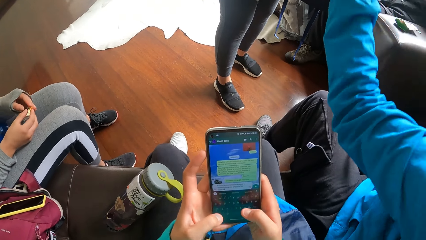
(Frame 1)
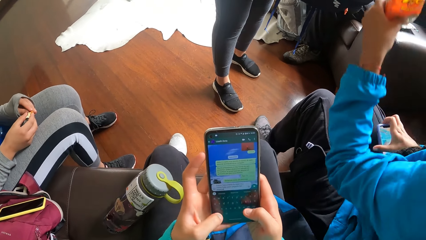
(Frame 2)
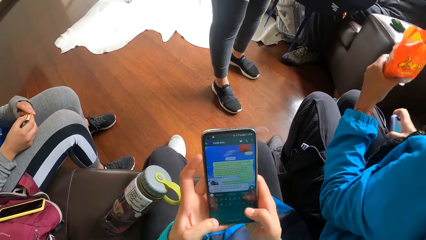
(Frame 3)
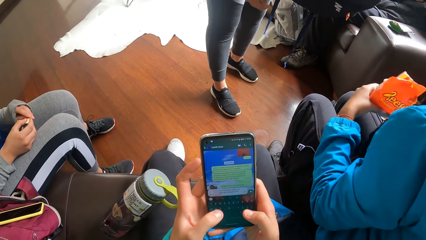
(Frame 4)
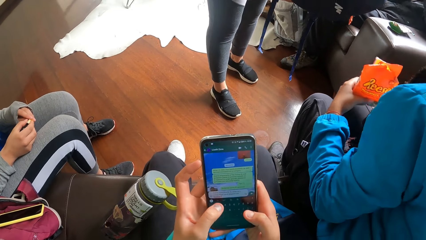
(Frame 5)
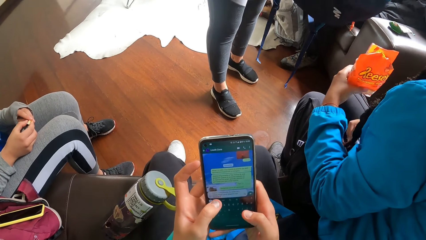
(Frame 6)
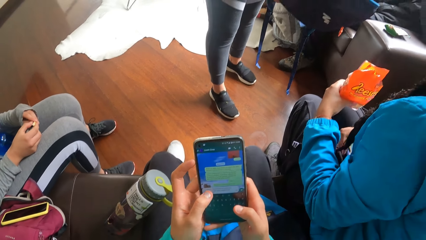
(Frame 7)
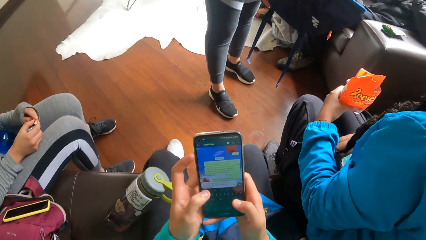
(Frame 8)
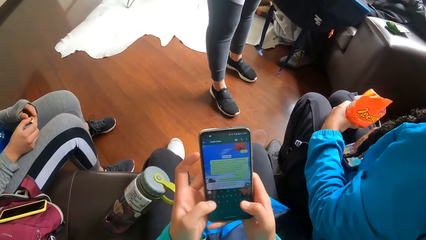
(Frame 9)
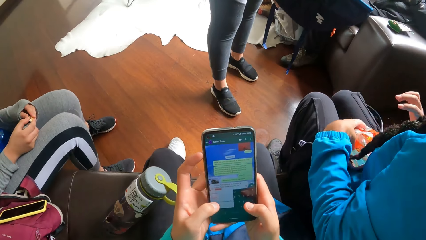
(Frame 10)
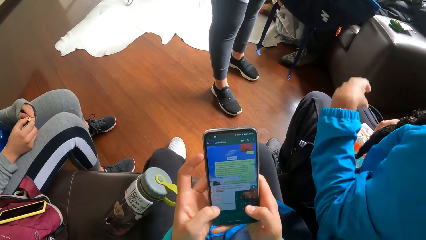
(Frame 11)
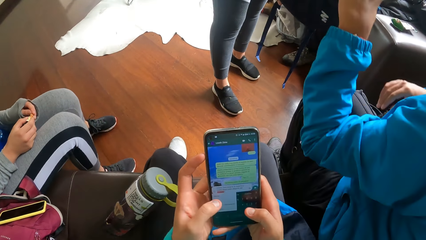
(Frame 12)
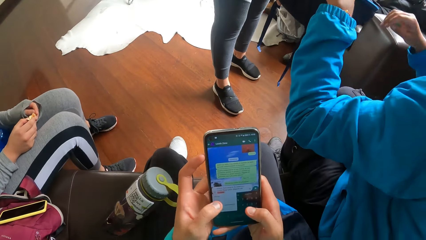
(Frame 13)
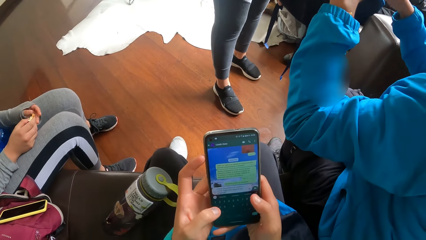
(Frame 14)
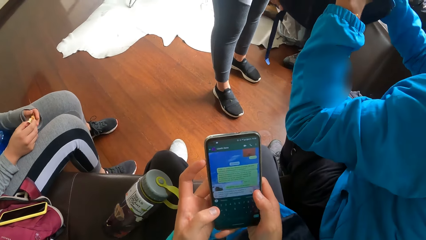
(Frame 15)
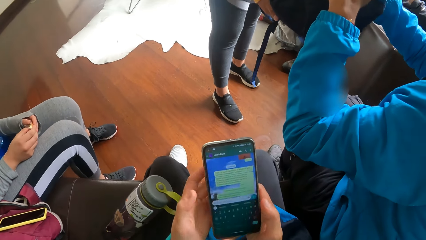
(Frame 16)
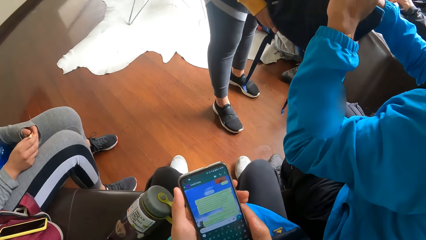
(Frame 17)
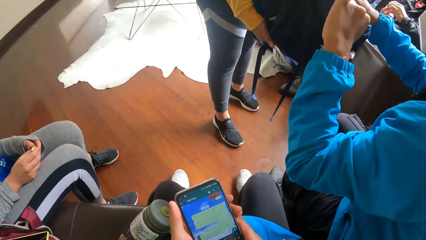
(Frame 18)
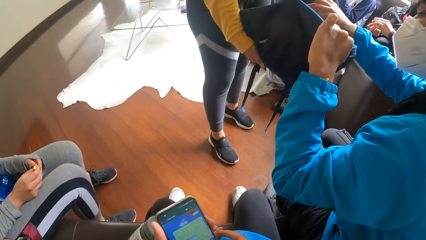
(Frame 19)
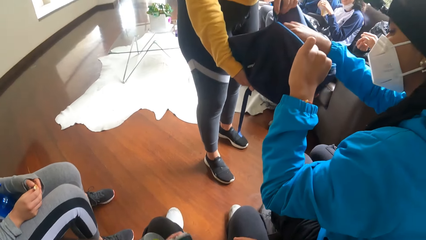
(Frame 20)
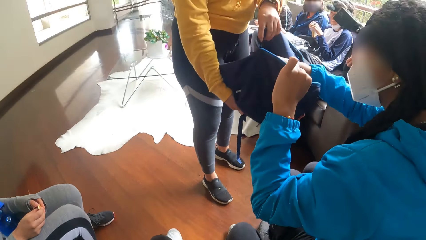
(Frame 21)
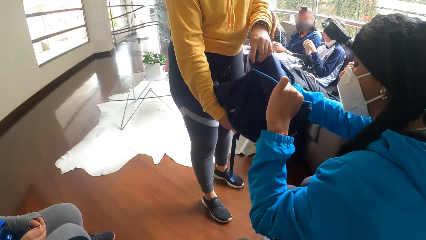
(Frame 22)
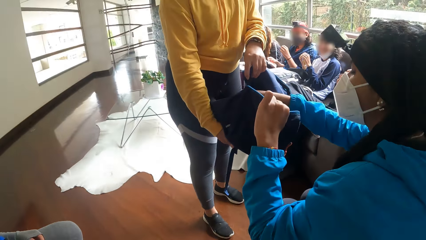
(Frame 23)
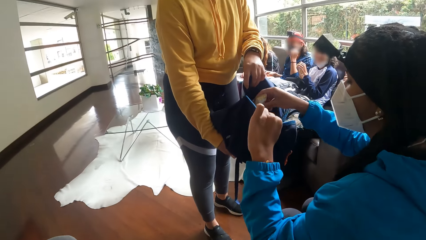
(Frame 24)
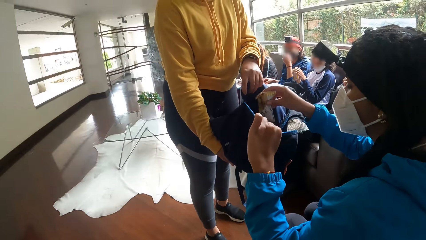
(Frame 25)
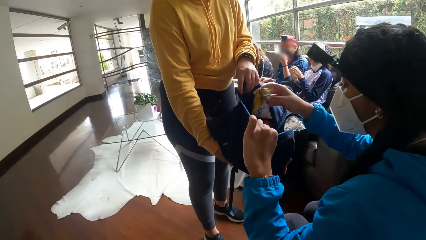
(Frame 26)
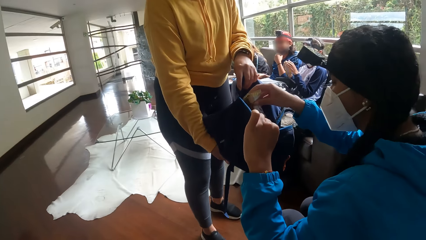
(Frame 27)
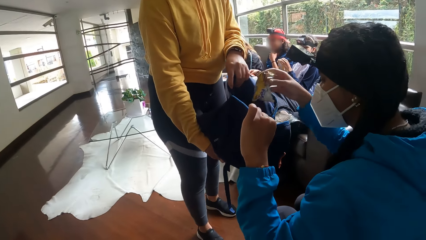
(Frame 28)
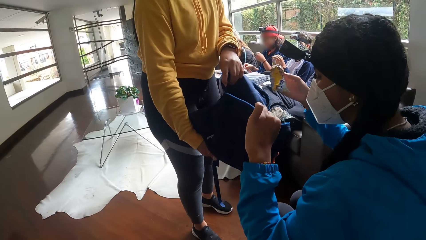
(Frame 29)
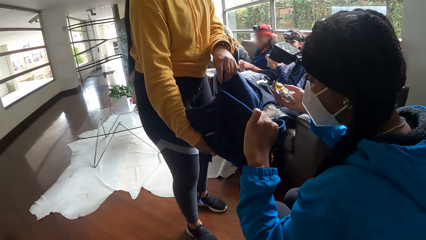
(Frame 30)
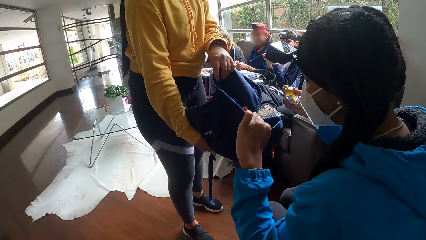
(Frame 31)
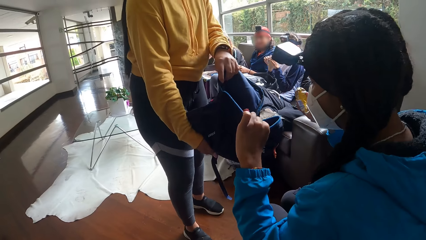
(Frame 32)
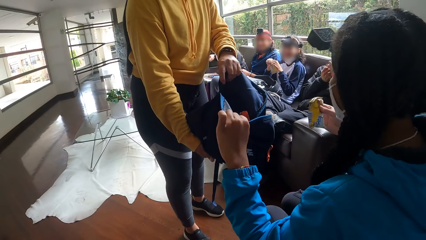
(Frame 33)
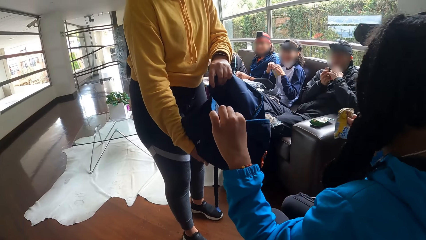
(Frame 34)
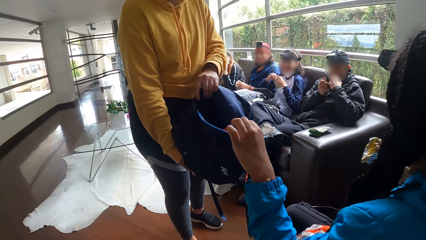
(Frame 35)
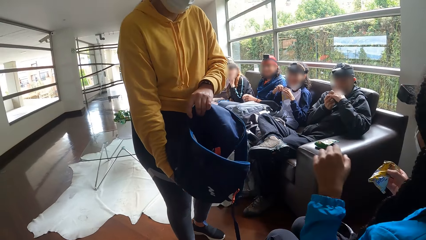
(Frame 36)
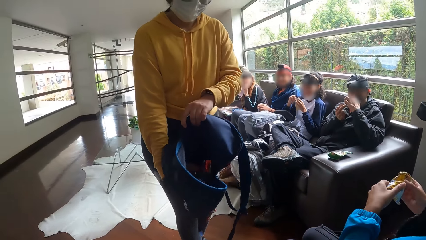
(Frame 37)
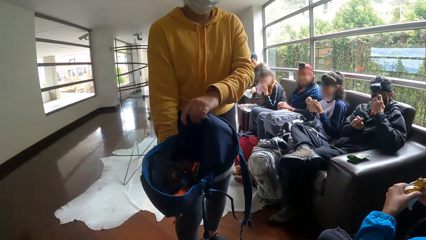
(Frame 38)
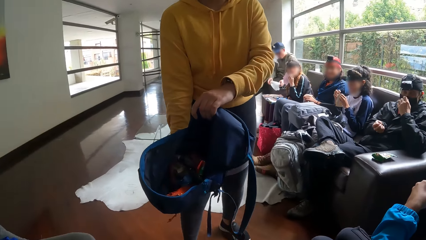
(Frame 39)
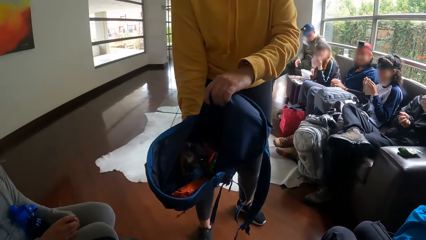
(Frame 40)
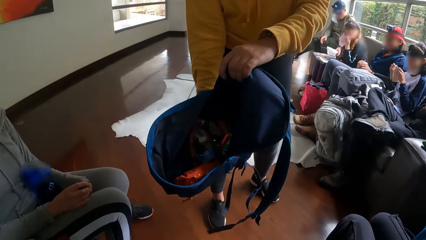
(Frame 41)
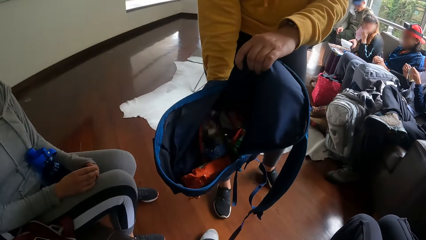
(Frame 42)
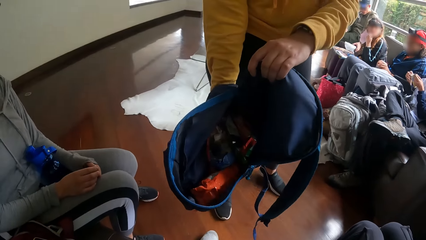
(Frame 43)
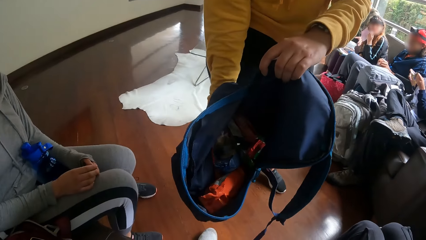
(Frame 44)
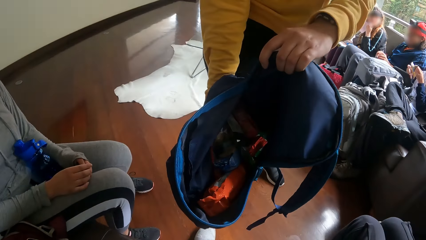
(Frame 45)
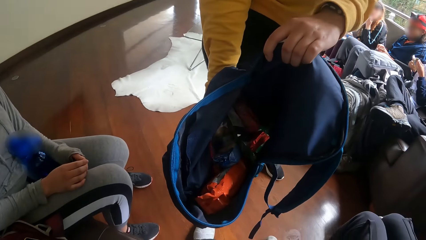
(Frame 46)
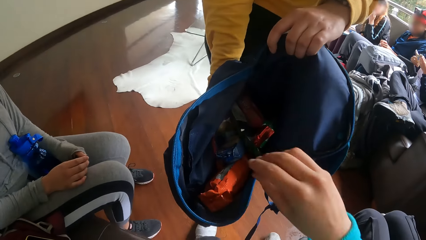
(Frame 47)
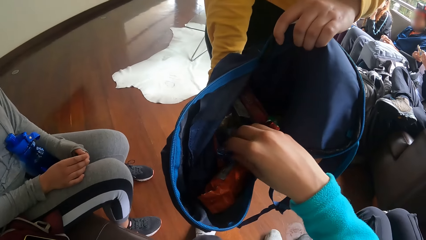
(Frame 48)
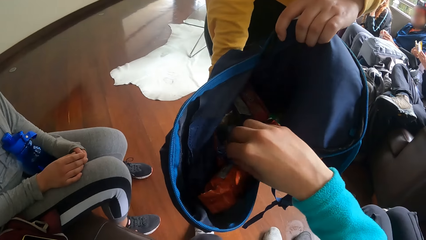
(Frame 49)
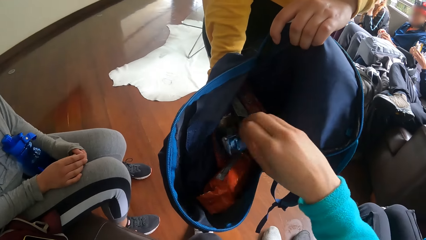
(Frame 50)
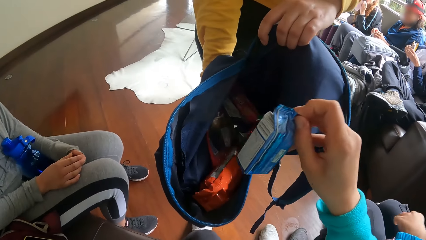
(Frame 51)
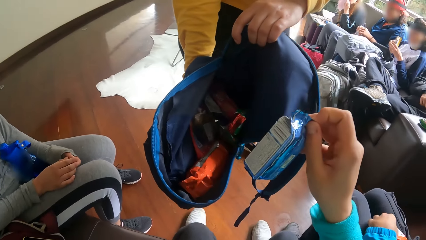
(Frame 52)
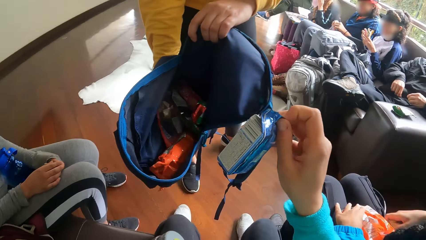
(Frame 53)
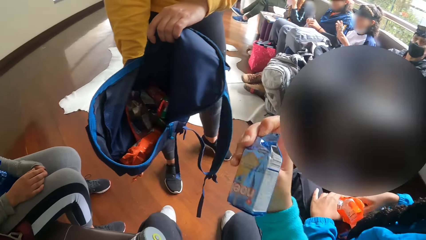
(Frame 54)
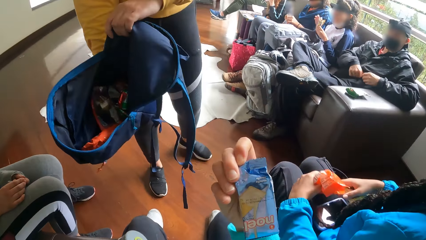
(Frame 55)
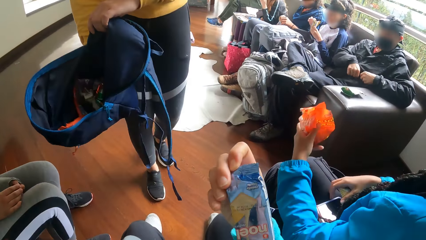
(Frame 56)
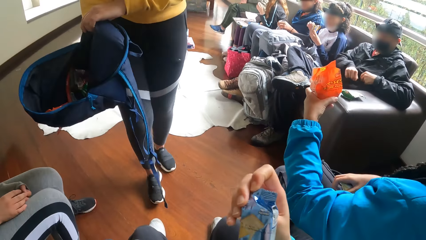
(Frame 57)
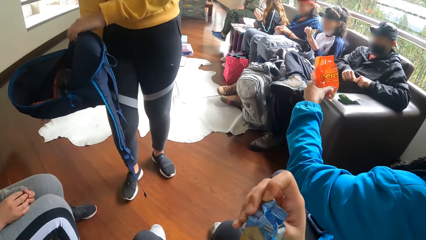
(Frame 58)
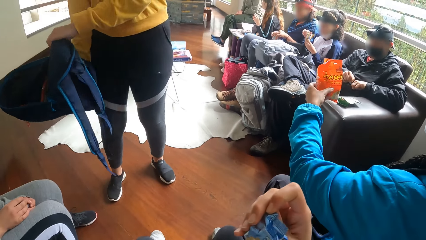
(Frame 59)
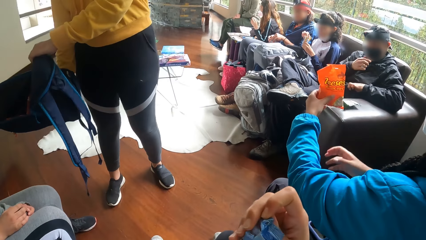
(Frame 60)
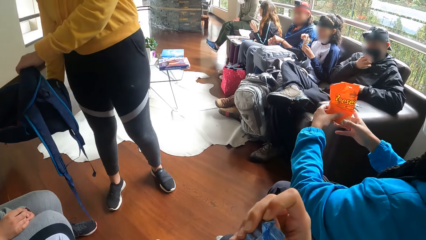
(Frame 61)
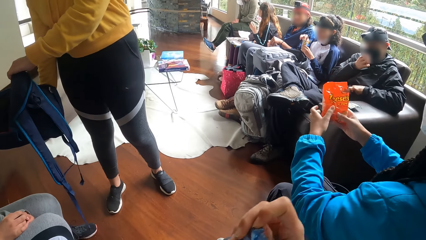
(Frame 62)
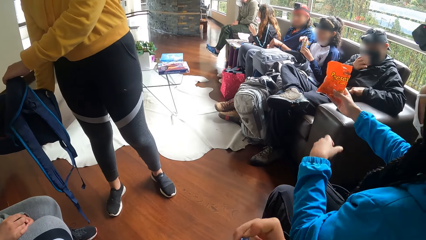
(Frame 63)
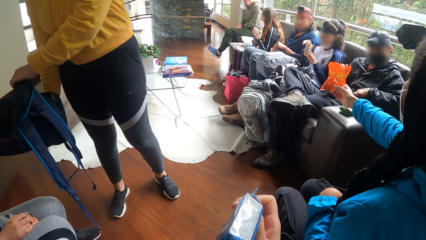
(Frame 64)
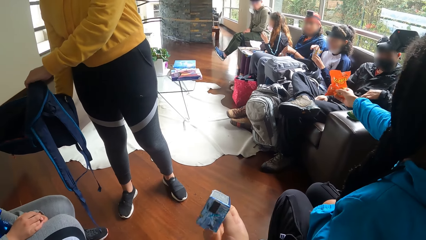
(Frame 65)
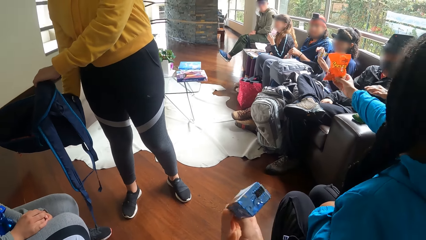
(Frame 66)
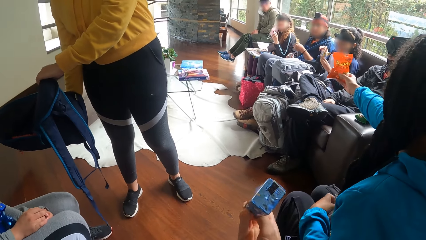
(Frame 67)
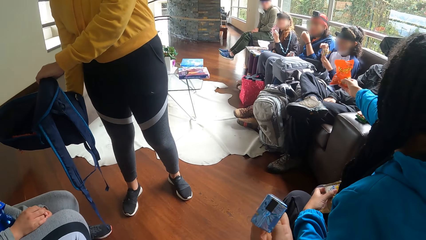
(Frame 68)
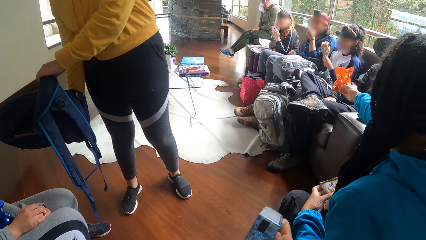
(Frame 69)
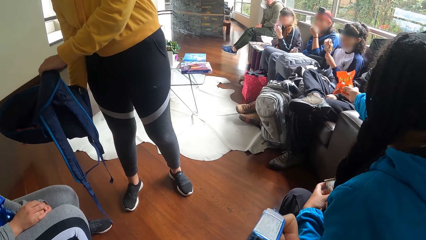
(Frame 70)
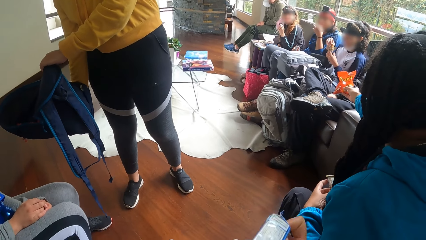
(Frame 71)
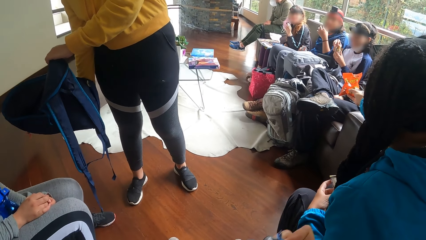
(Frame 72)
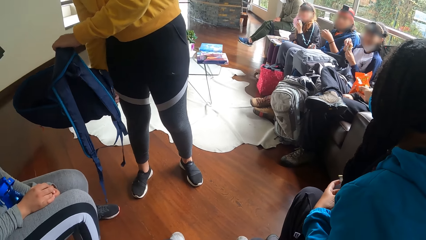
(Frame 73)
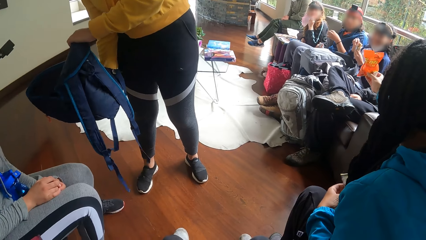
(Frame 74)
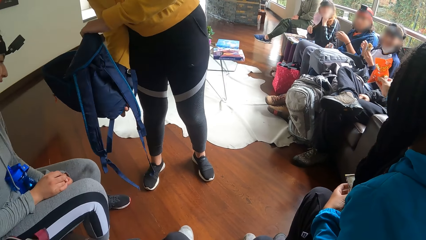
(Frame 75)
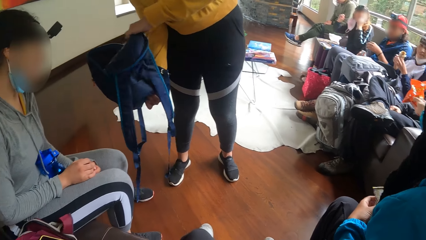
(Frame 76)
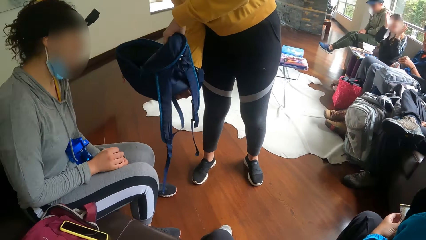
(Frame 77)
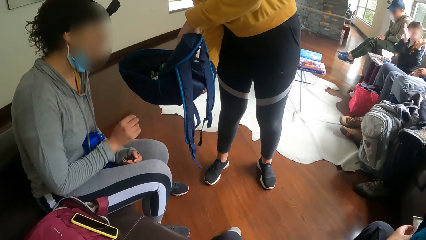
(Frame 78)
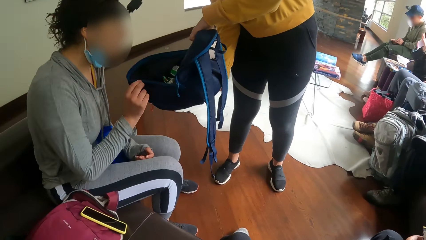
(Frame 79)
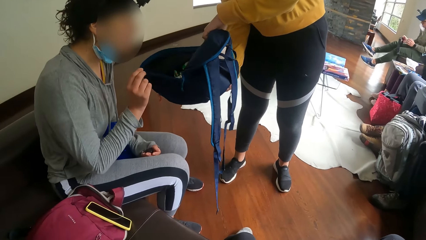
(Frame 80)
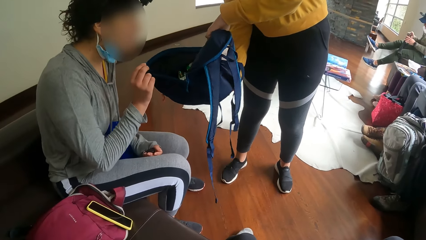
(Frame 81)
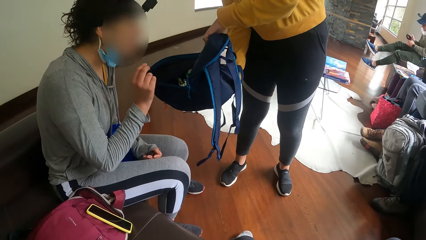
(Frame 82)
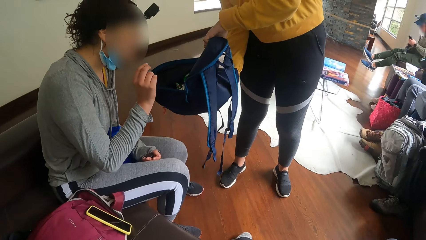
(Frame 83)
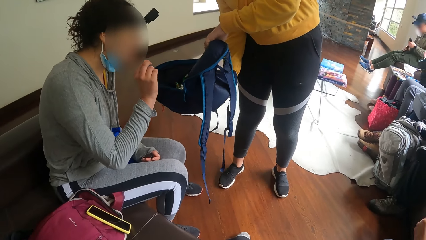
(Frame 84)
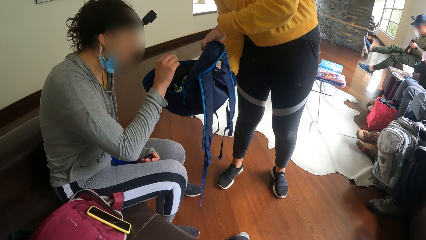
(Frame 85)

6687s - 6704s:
A woman removes a biscuit from the blue backpack. Another woman shows the camera wearer the blue backpack. The camera wearer carries a biscuit from the blue backpack with his right hand. He shakes the biscuit with his right hand. The other woman shows a third woman the blue backpack. The first woman passes the biscuit to a man with her right hand. The camera wearer looks at someone.
